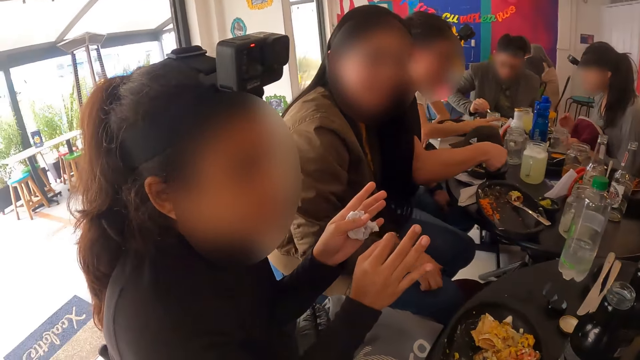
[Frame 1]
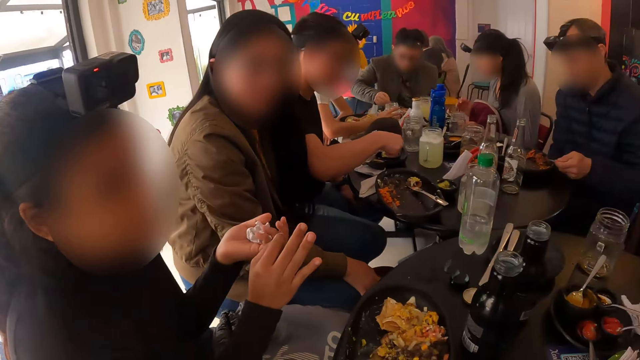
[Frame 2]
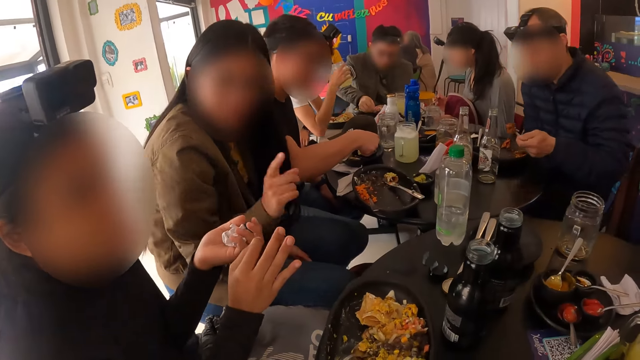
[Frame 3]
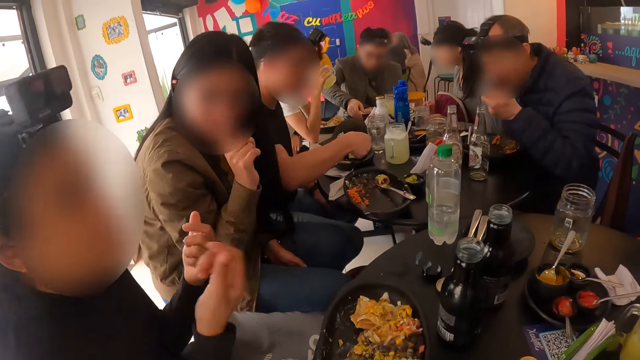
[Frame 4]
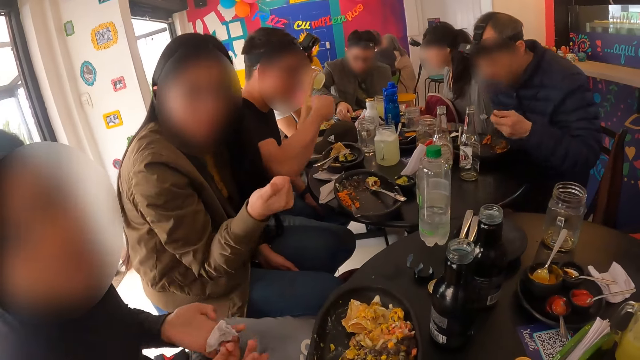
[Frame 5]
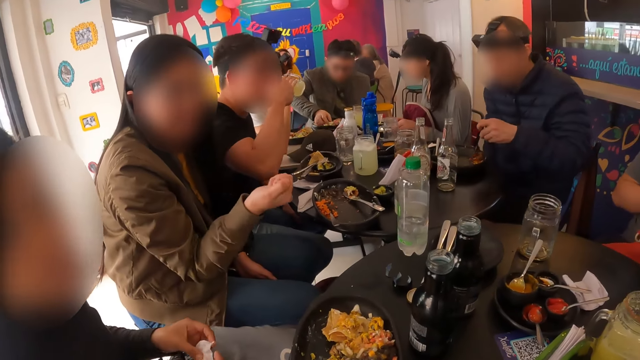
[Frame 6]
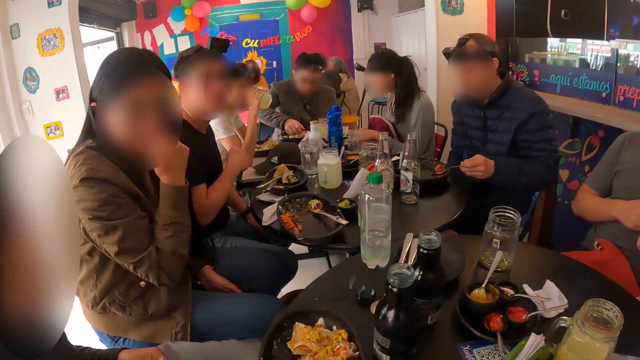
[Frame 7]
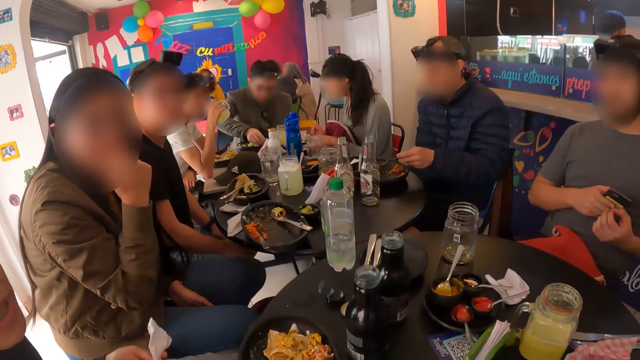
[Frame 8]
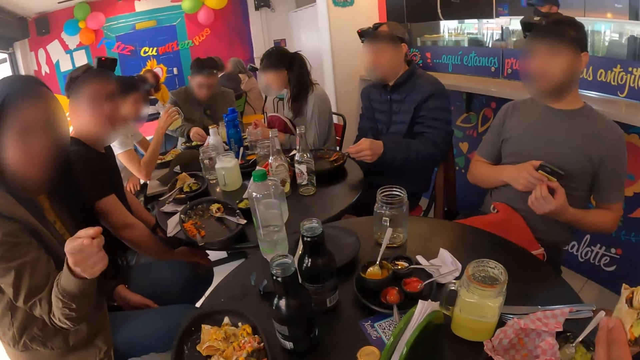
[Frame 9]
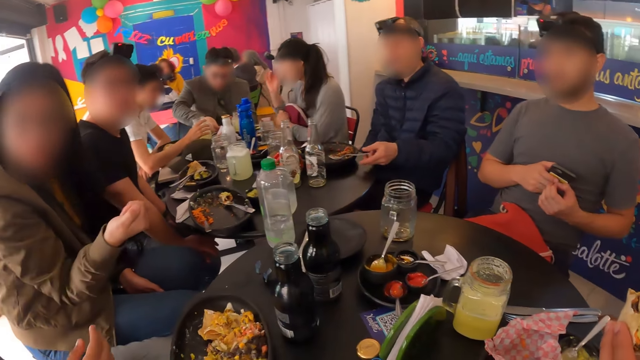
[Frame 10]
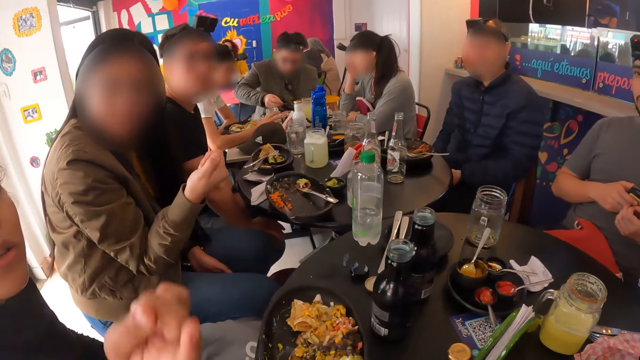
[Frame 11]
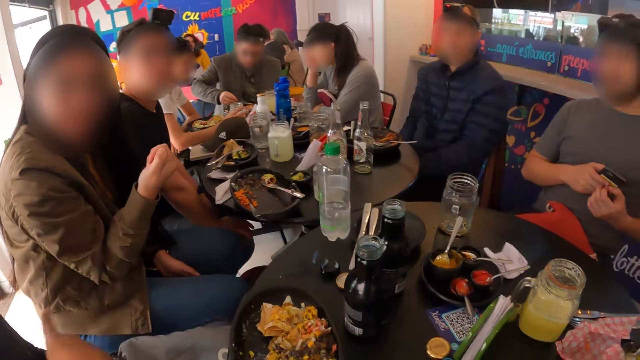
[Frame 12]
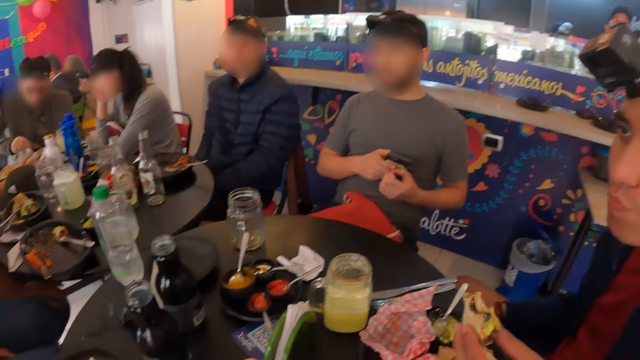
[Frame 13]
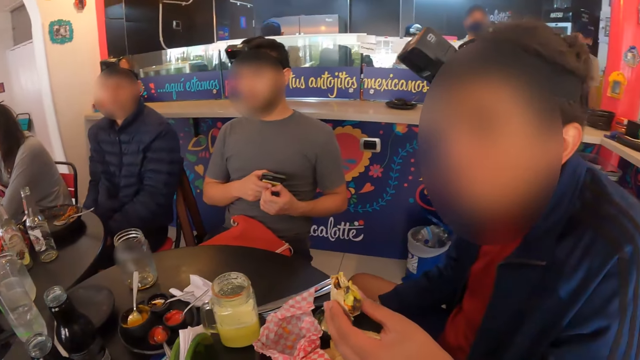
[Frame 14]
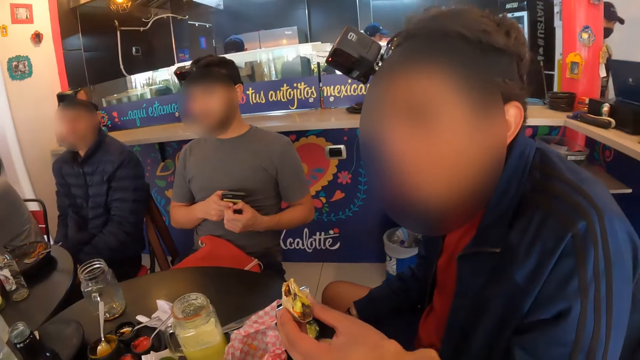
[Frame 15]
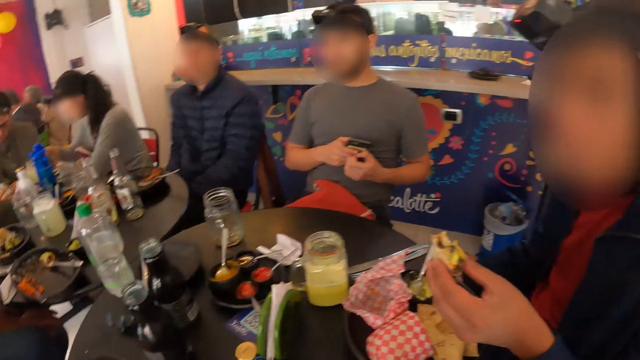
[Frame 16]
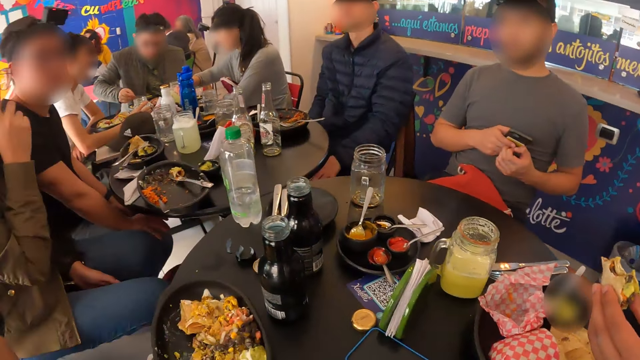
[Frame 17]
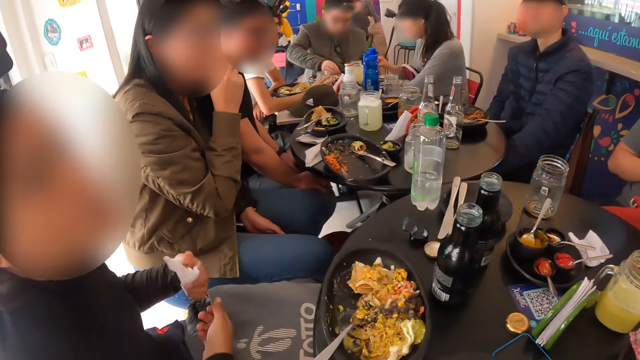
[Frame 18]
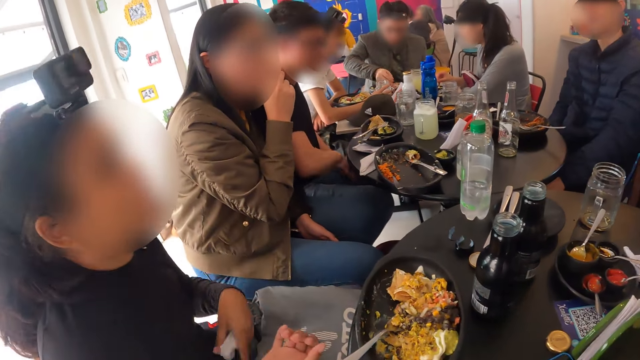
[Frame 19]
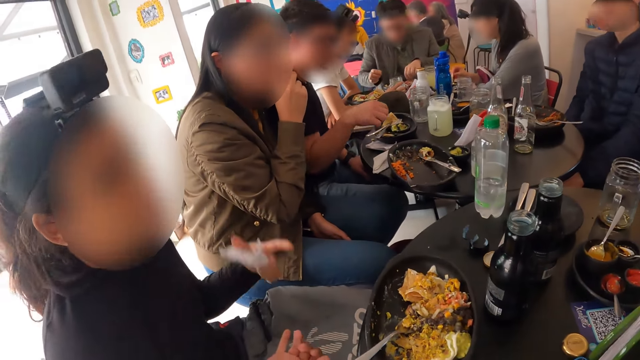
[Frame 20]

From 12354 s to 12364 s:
The camera wearer stares around.

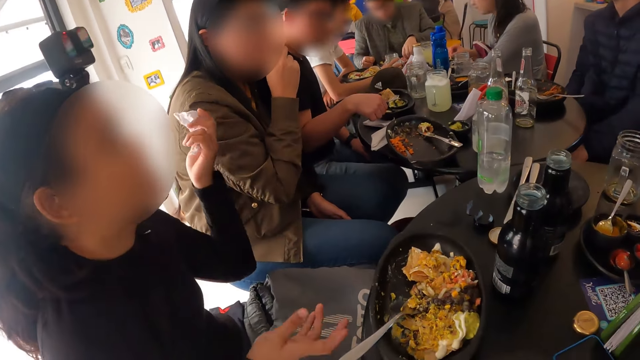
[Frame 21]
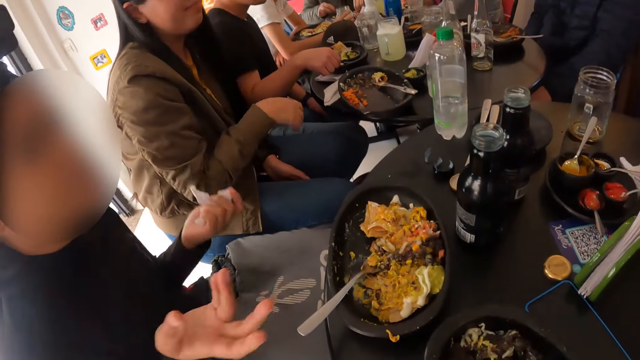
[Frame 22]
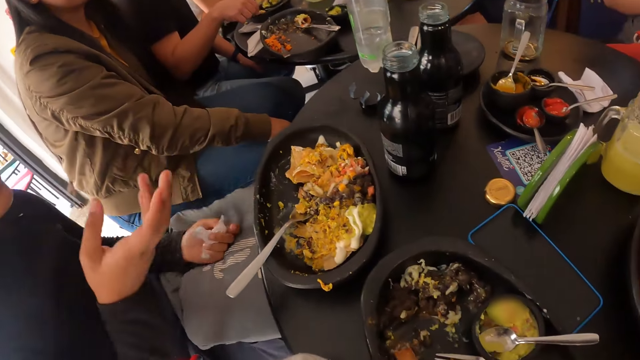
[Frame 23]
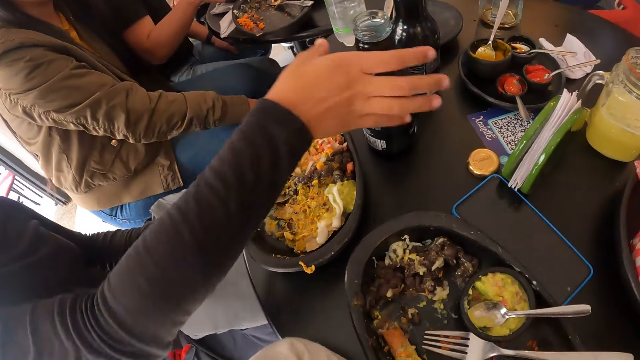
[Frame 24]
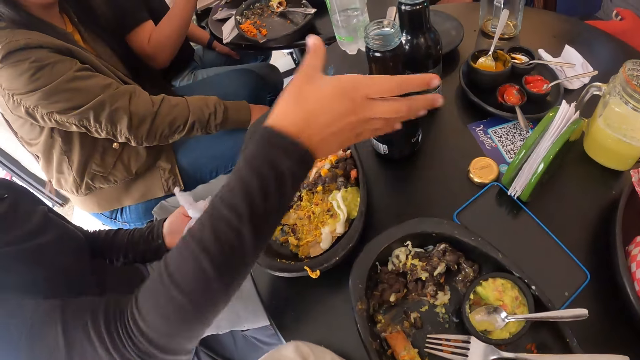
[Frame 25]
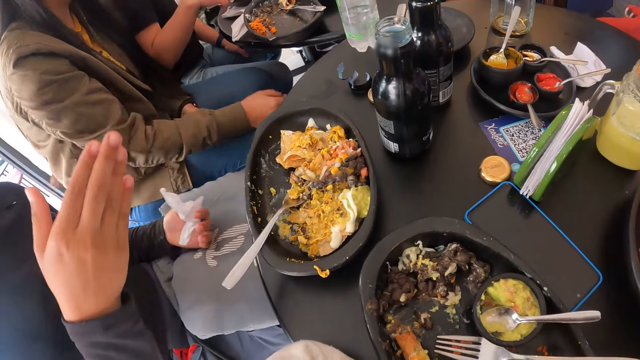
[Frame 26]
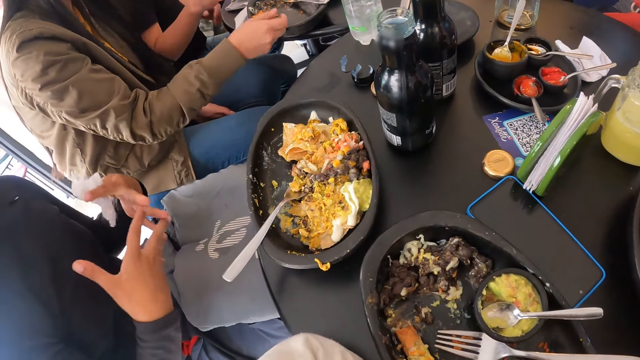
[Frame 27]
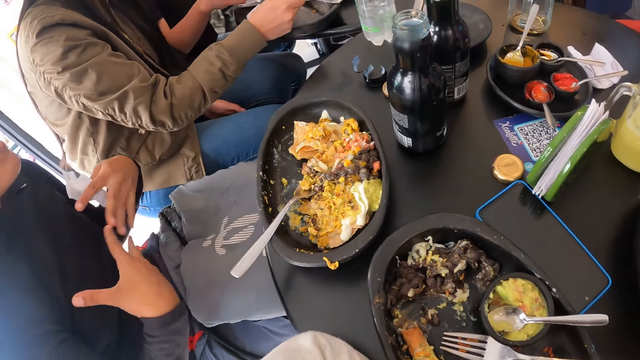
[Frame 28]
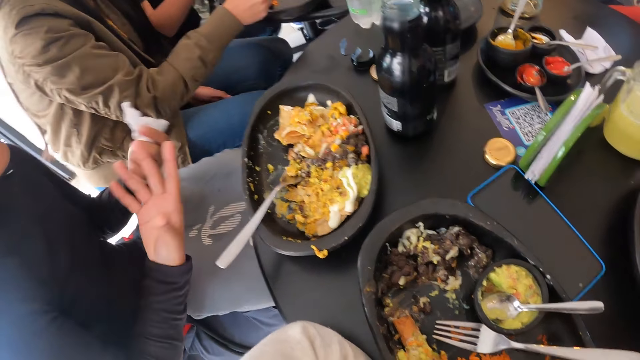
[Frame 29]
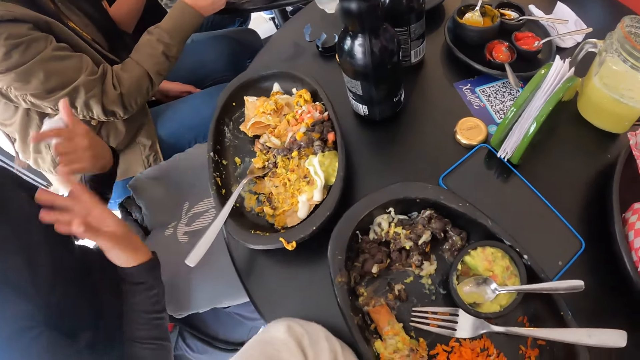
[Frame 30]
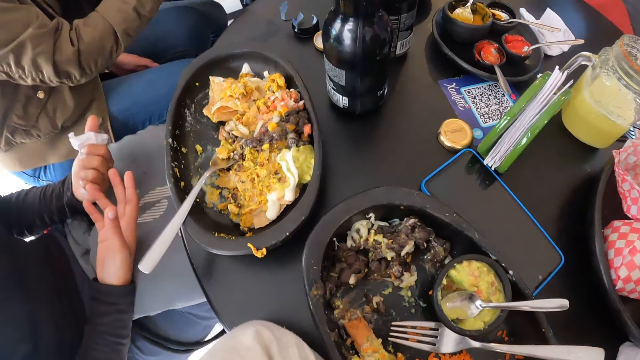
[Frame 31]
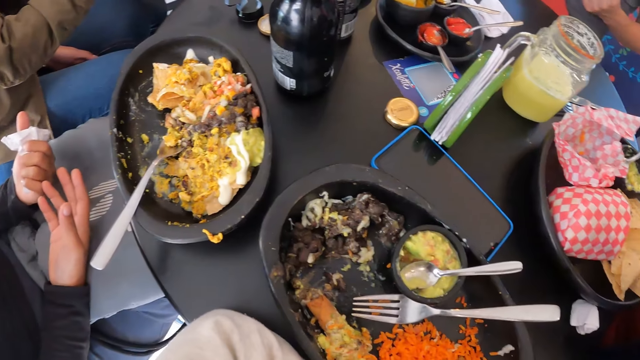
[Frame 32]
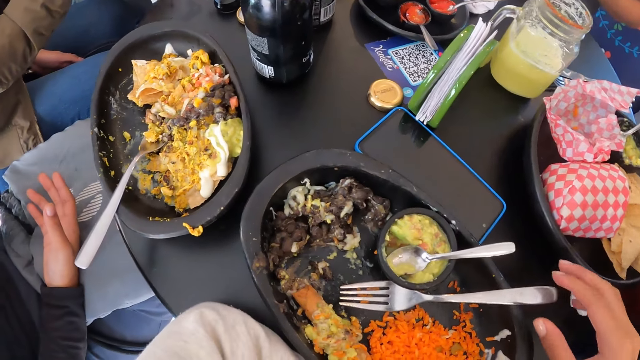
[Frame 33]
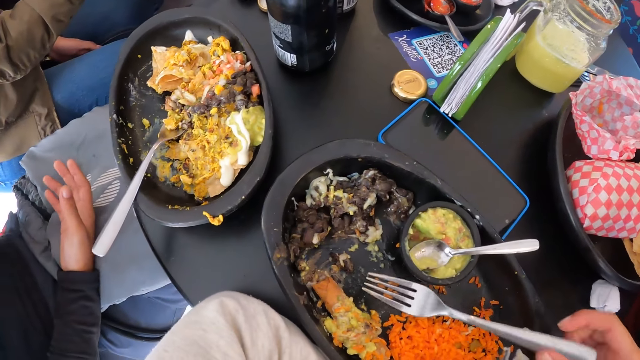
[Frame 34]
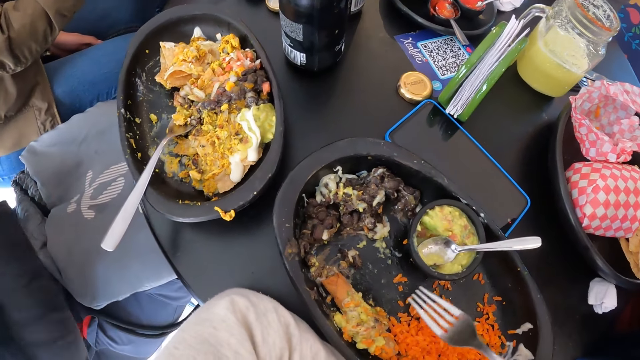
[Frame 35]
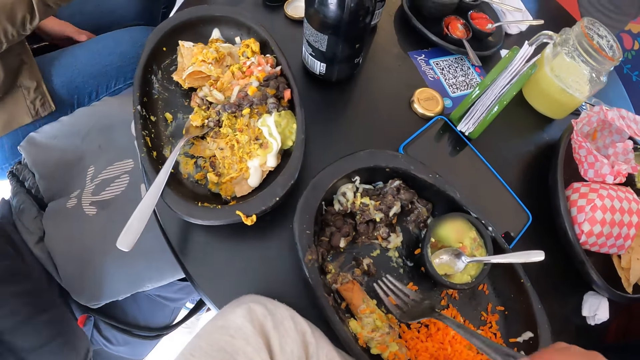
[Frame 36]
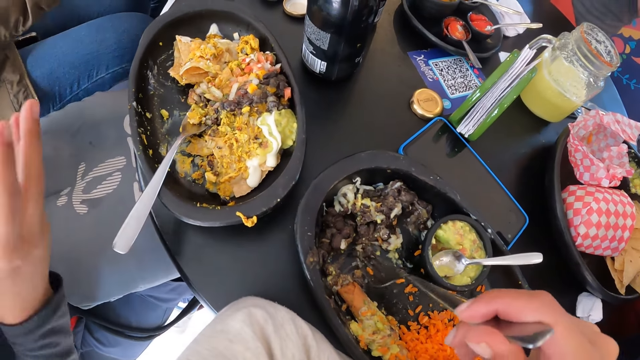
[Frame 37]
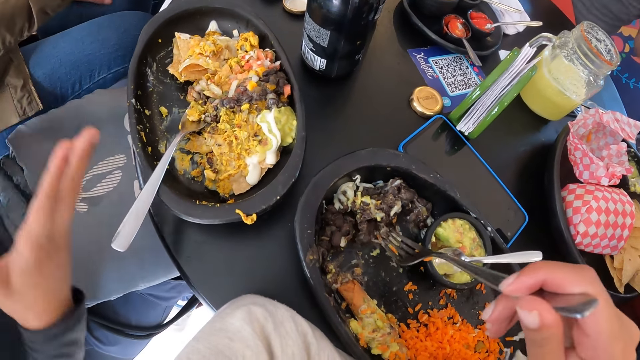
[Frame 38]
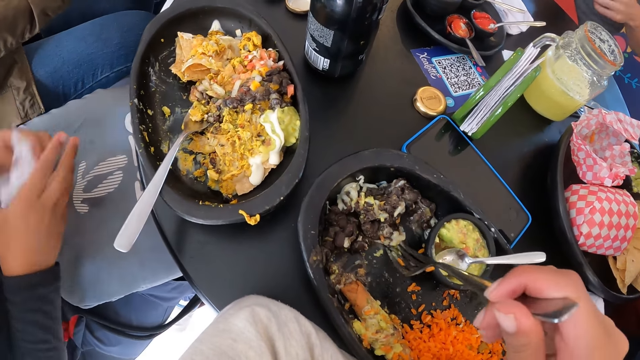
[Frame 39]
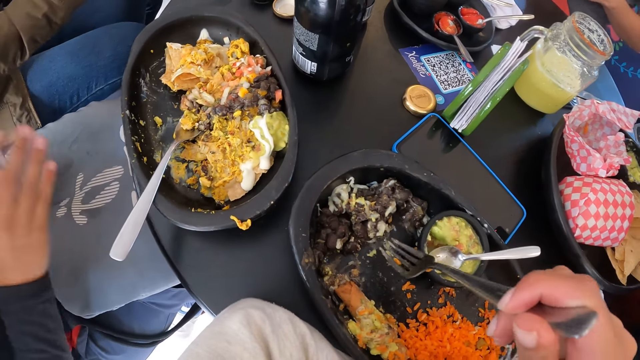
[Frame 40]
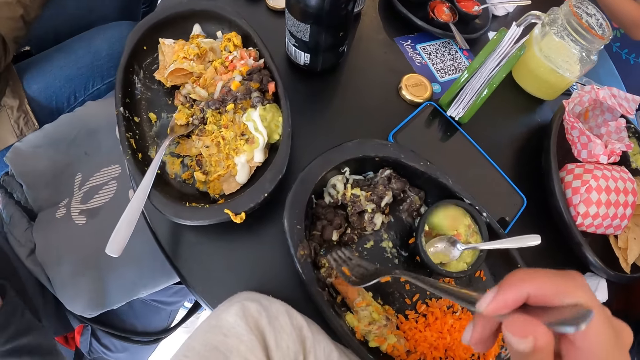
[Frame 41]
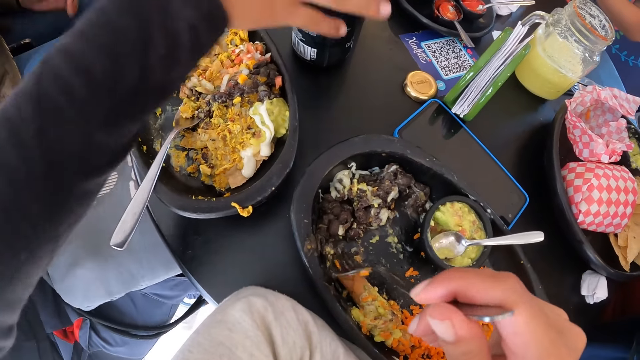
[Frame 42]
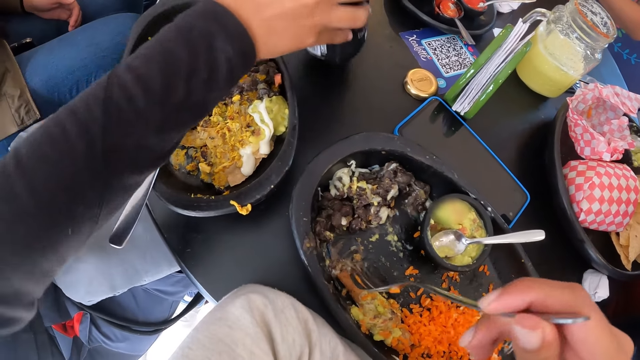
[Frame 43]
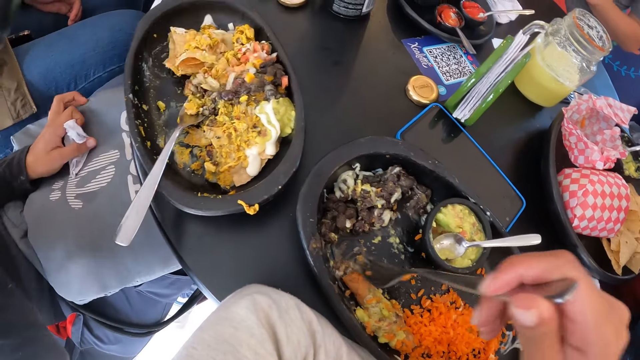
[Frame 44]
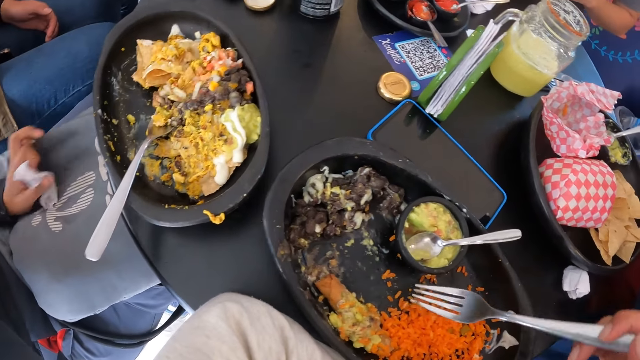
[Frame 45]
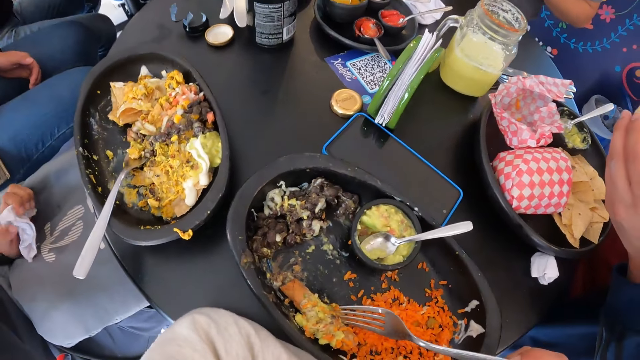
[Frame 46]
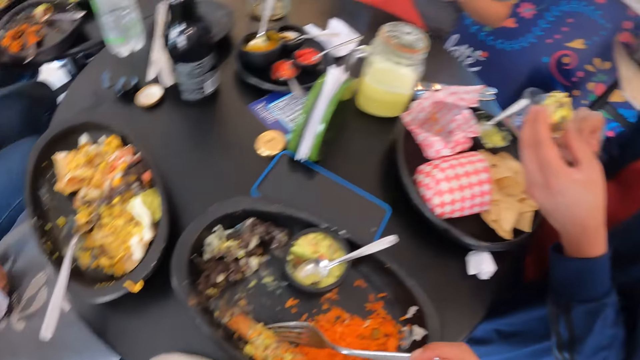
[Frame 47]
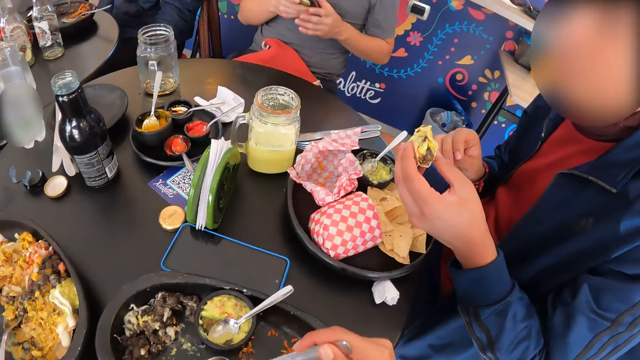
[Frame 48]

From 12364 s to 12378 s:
The woman touches a bottle on the table with her right hand. The camera wearer picks up the spoon. She packs food from the plate on the table with the fork in her right hand. The woman holds the paper towel in both hands. The camera wearer puts the food in the spoon. The woman picks the bottle from the table with her right hand.
